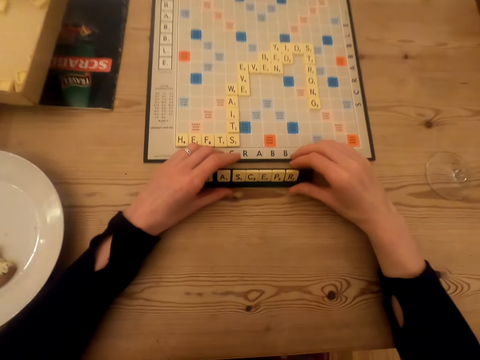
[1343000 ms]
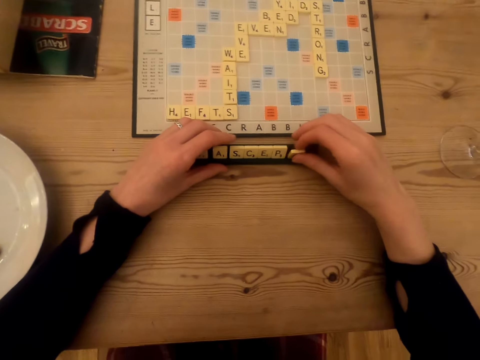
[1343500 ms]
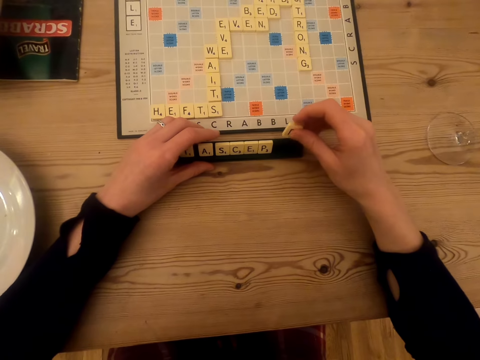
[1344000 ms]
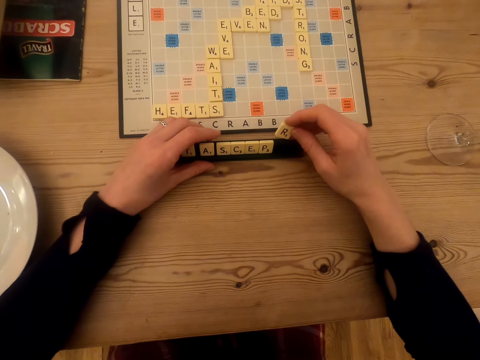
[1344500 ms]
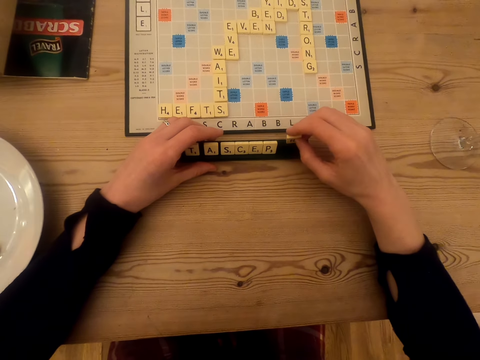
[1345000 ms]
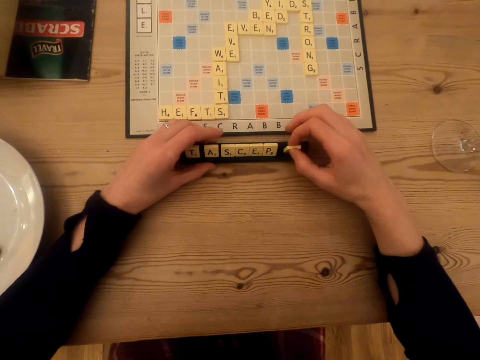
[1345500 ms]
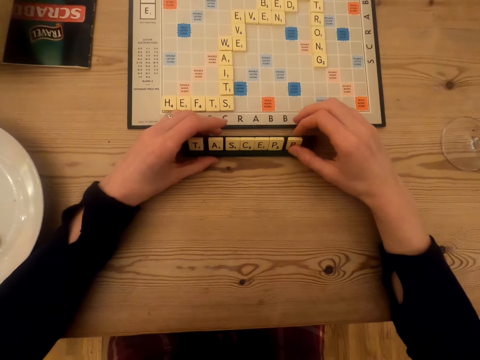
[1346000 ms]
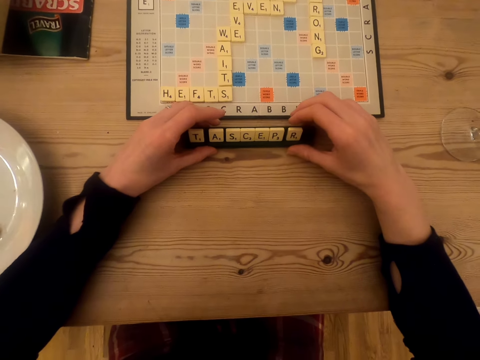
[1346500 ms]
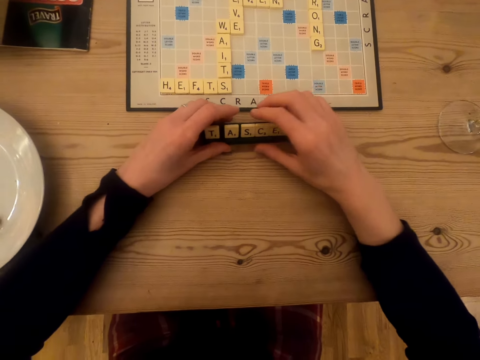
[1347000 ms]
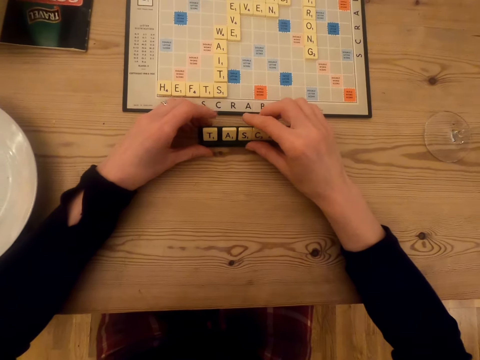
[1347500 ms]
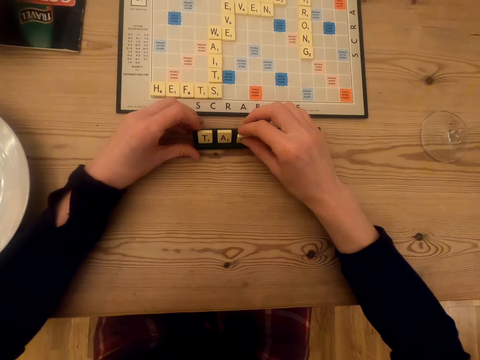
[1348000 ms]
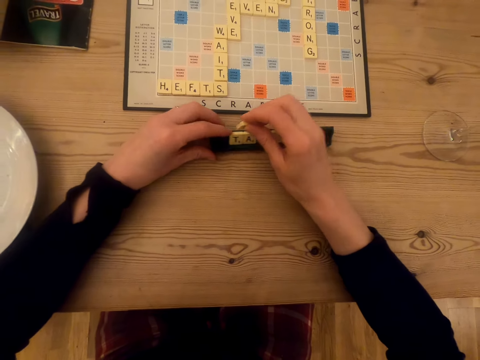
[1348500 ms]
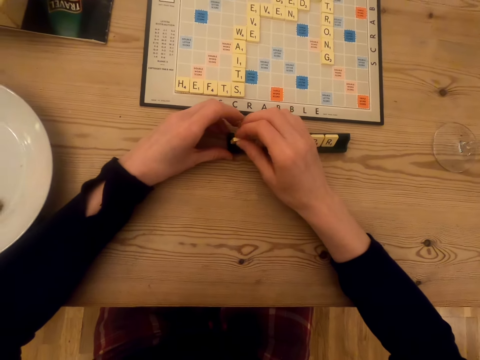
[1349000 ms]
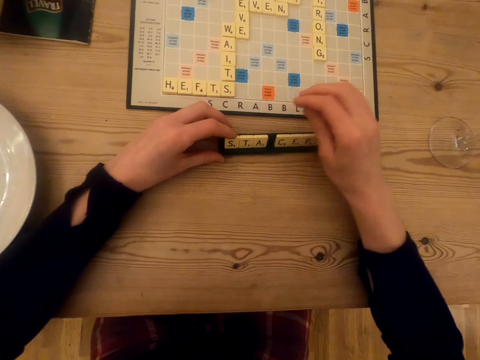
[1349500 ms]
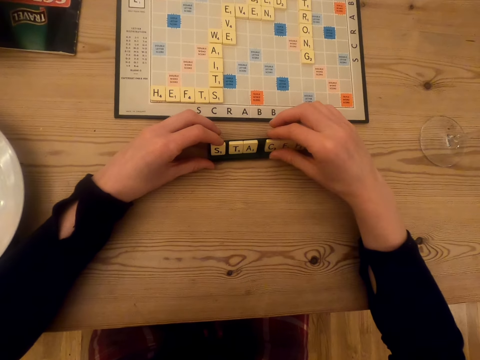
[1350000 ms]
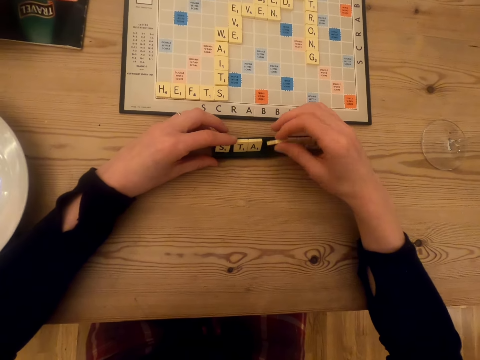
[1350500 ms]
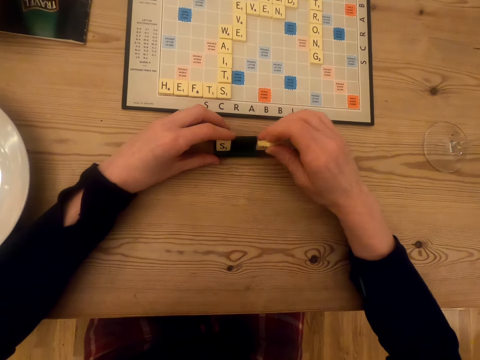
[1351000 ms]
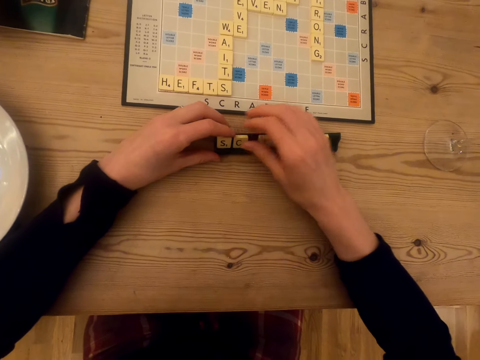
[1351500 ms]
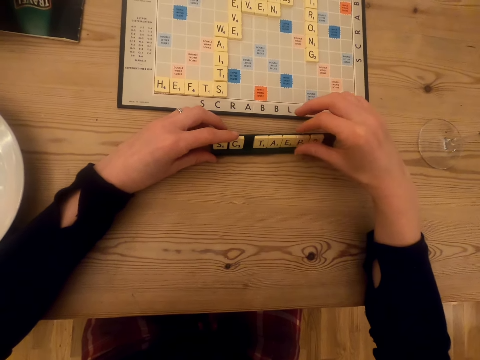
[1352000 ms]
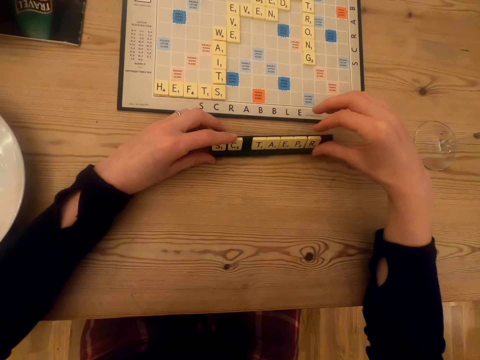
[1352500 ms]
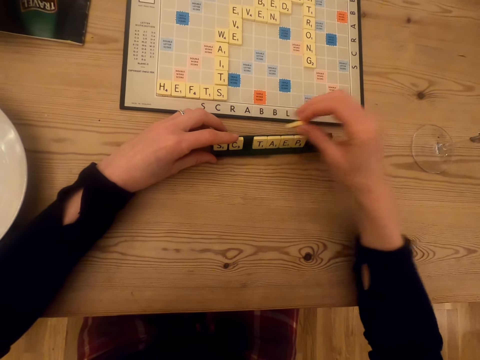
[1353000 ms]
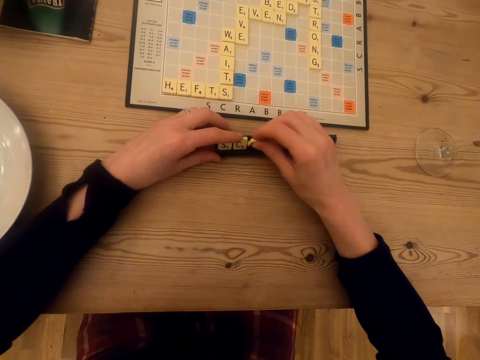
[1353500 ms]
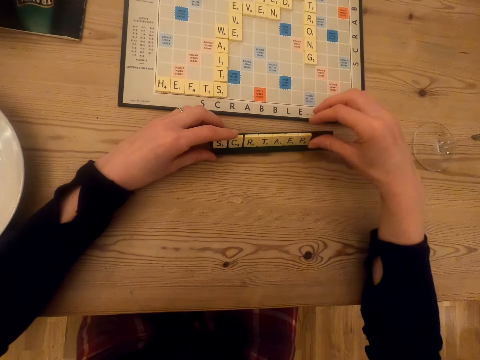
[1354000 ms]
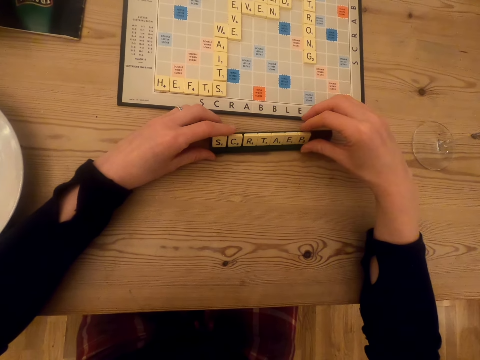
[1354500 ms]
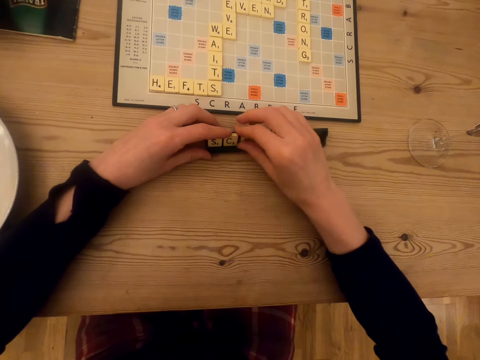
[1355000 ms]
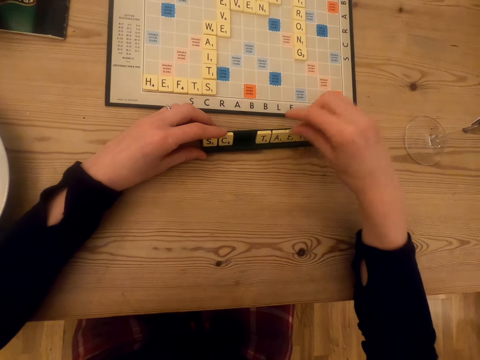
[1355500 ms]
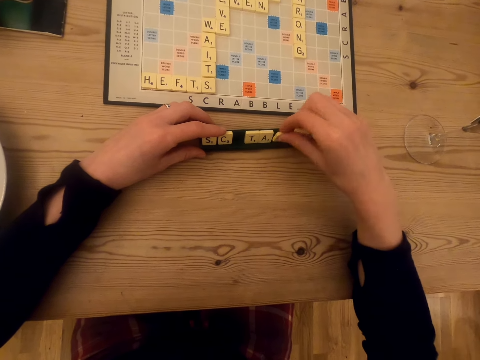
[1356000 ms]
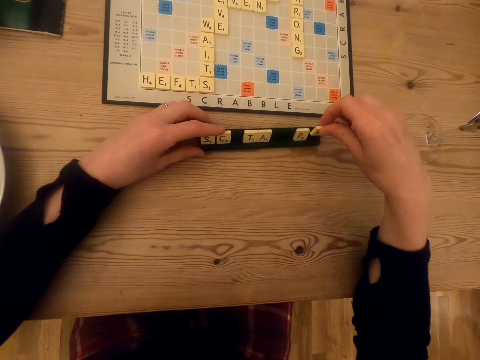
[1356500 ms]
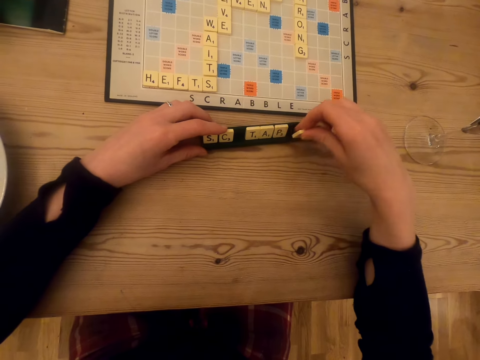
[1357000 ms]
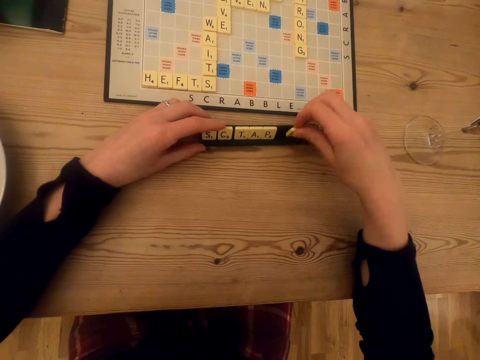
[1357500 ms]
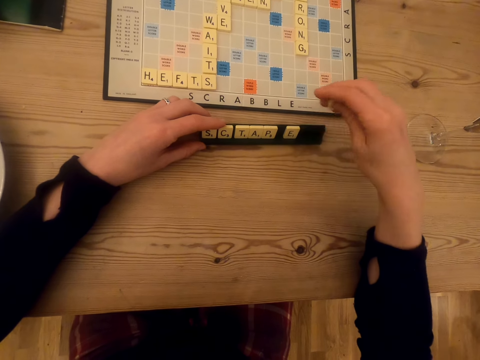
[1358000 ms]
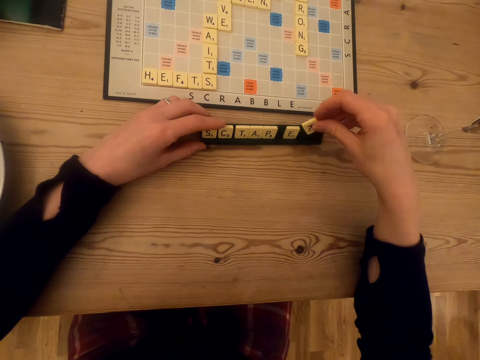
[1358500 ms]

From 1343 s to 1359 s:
The camera wearer picks a scrabble tile, stares at the scrabble tile, and puts the scrabble tile in the tile holder. They move the scrabble tile holder. They pick a scrabble tile, move the scrabble tiles, and put the scrabble tile in the tile holder. They pick a scrabble tile, move the scrabble tiles, and put the scrabble tile in the tile holder. They pick a scrabble tile, move the scrabble tiles, and put the scrabble tile in the tile holder. They stare at the scrabble tiles. They pick scrabble tiles, move the scrabble tiles, and put the scrabble tiles in the tile holder.

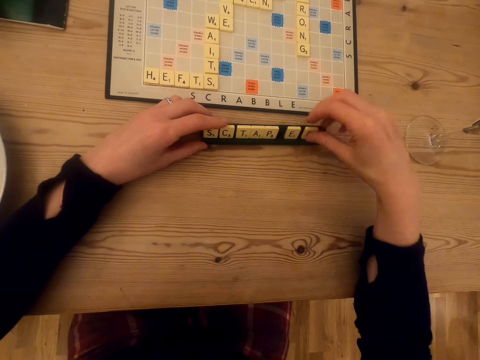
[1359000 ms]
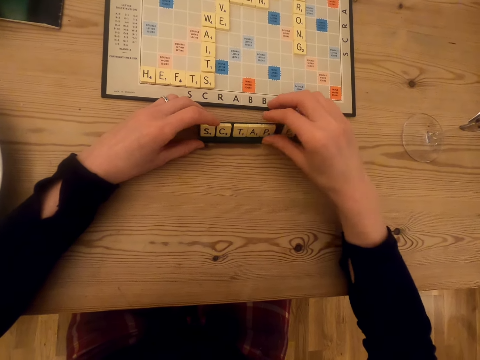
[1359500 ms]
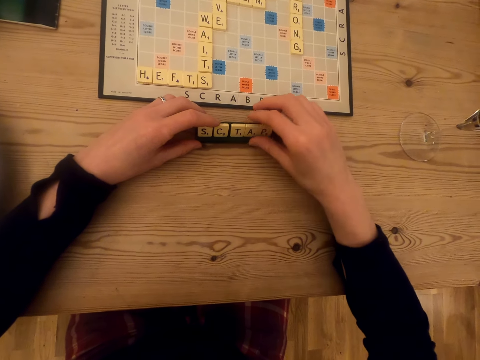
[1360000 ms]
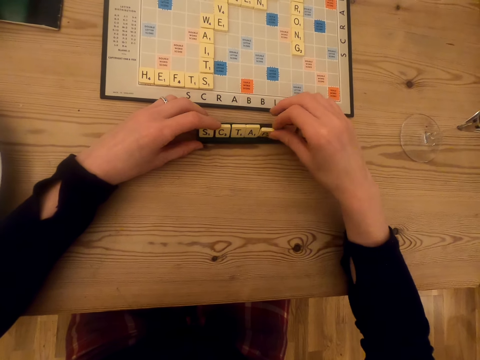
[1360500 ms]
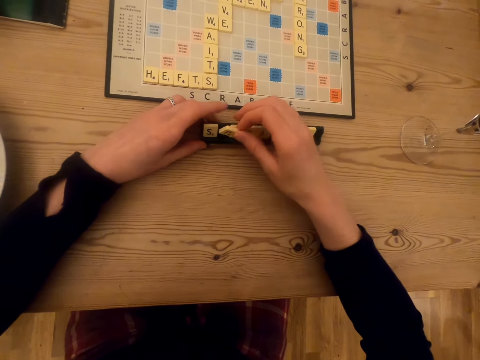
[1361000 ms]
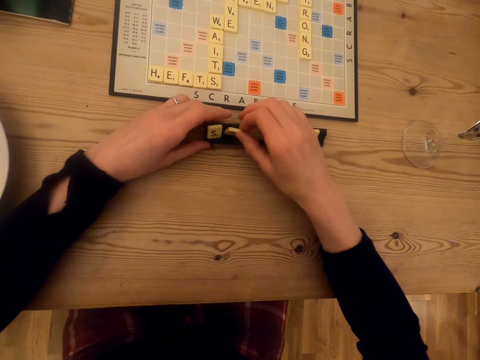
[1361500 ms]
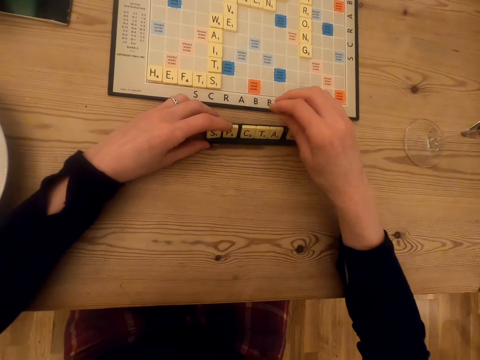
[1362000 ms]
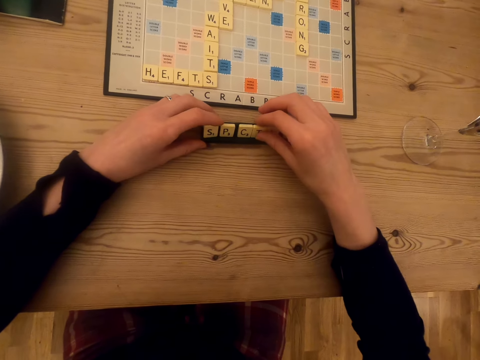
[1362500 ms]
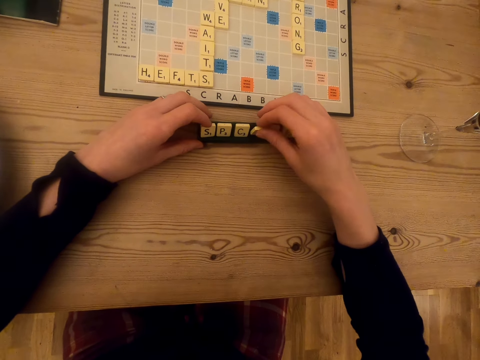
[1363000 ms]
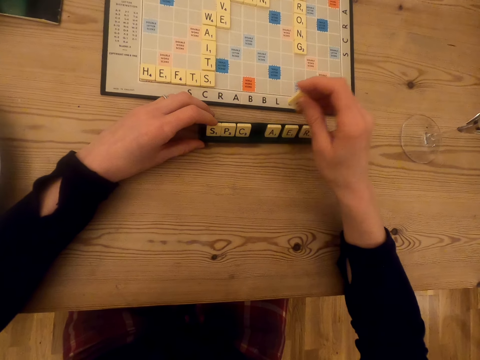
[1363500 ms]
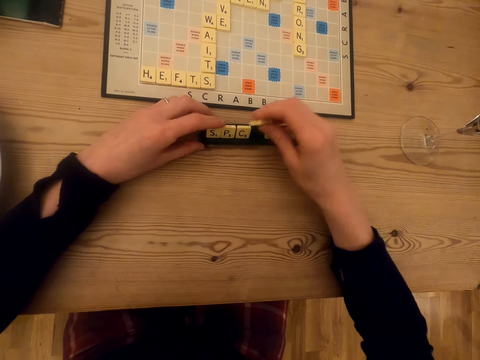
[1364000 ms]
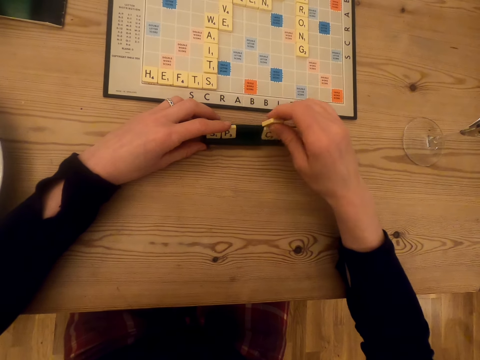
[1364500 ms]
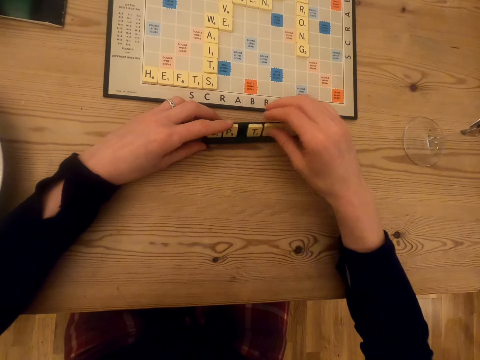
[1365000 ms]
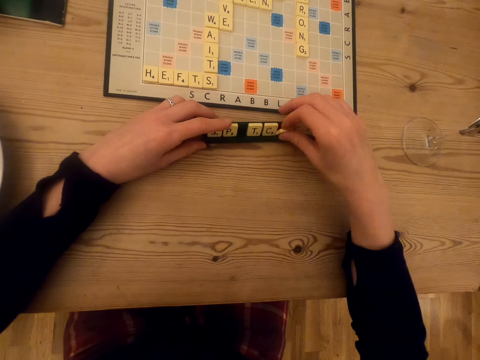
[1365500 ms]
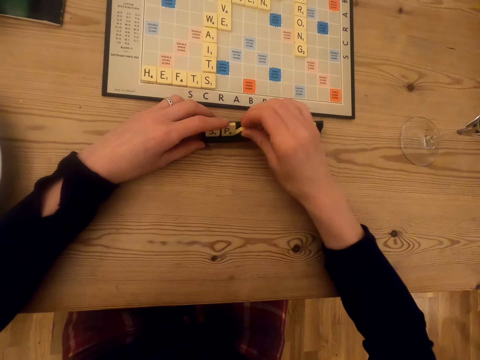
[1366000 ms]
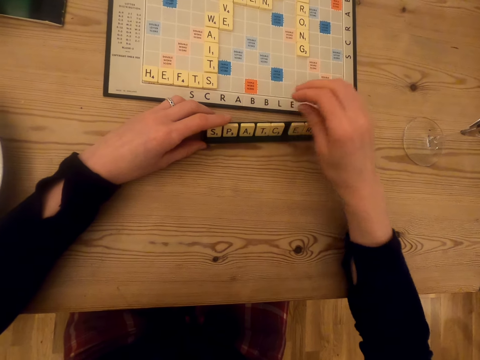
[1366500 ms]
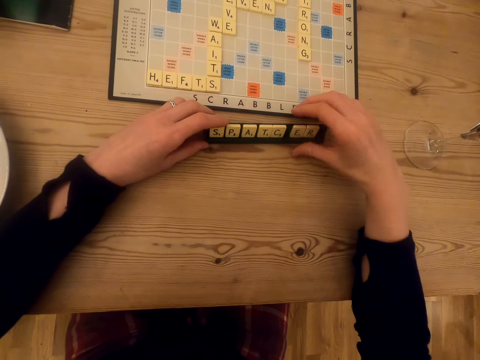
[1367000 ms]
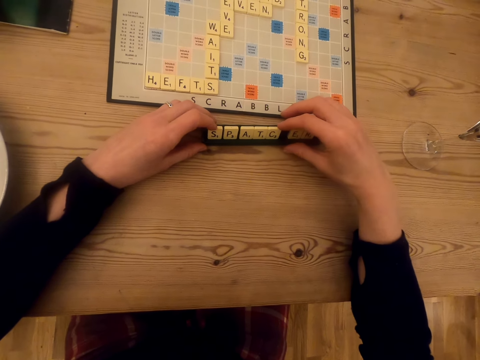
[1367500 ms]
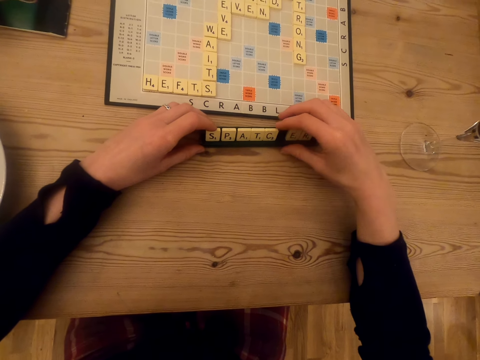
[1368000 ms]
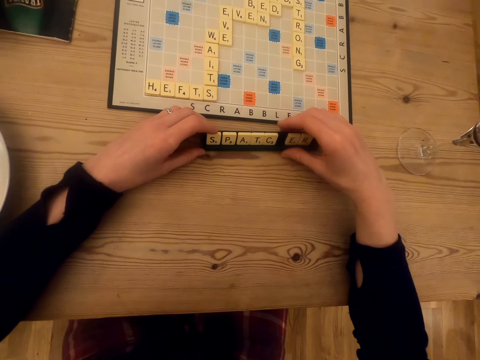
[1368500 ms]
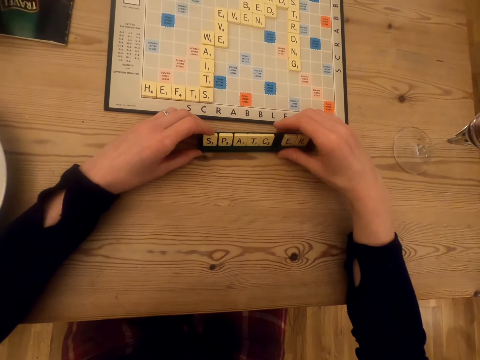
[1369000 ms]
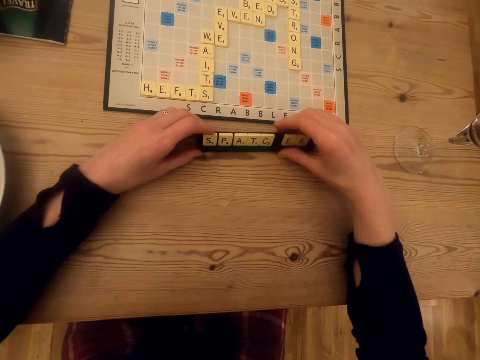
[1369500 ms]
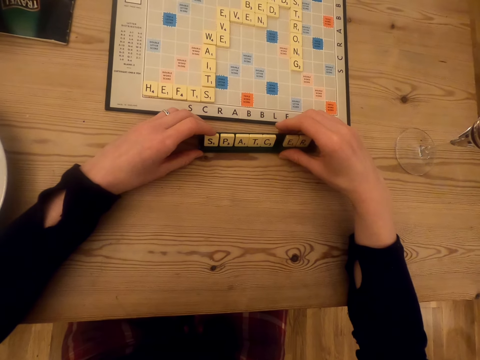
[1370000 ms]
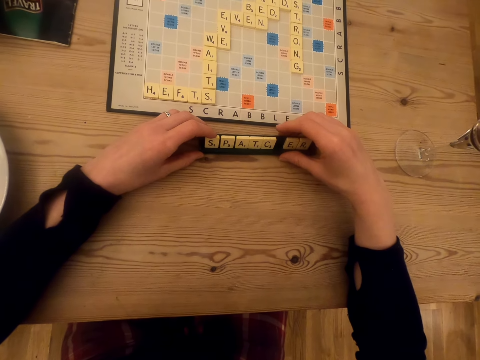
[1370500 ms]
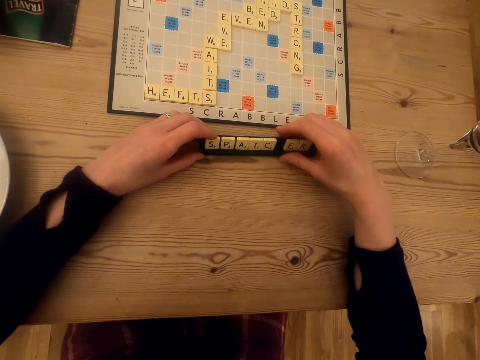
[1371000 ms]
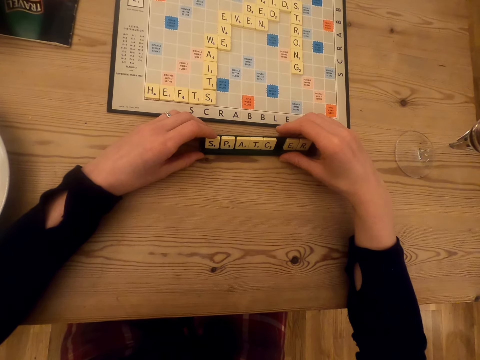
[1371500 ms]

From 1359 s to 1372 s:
The camera wearer stares at the scrabble tiles. They pick a scrabble tile, move the scrabble tiles, and put the scrabble tiles in the tile holder. They pick a letter tile, drag the letter tile on the rack, and place the letter tile on the rack. They pick the letter tile and place the letter tile on the rack. They stare at the scrabble tiles.
